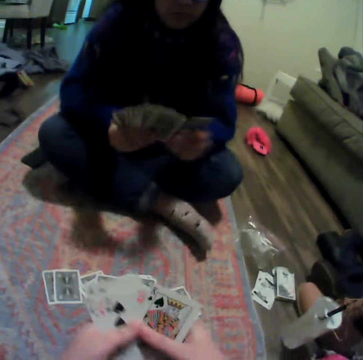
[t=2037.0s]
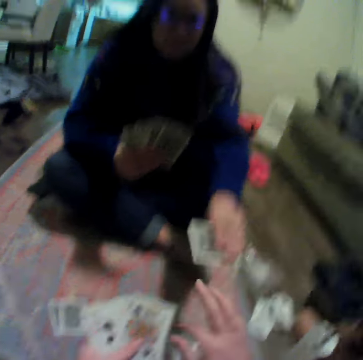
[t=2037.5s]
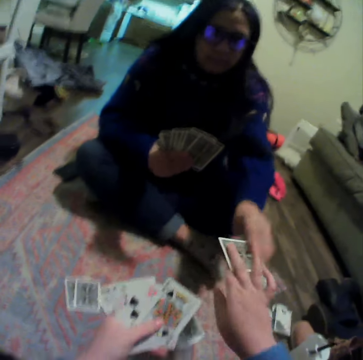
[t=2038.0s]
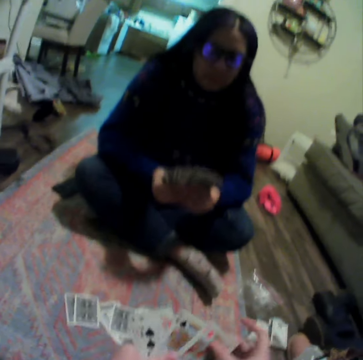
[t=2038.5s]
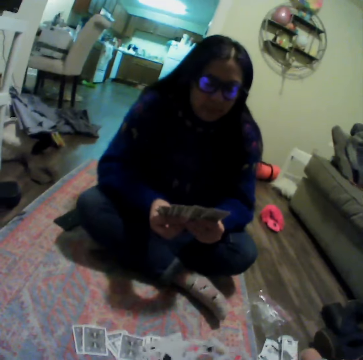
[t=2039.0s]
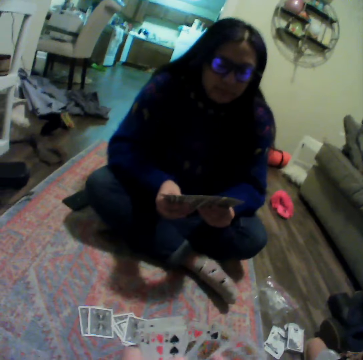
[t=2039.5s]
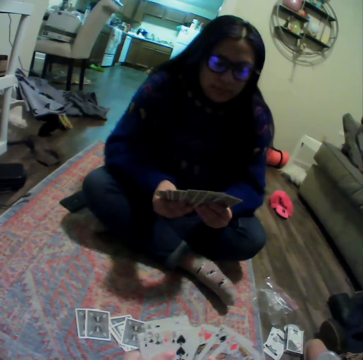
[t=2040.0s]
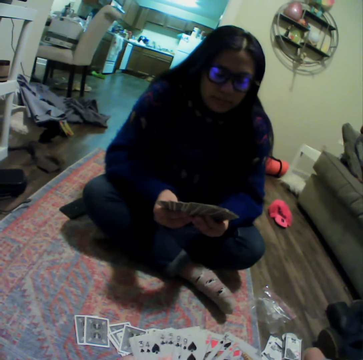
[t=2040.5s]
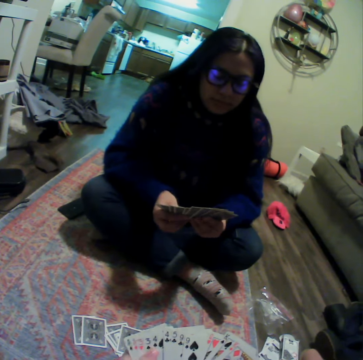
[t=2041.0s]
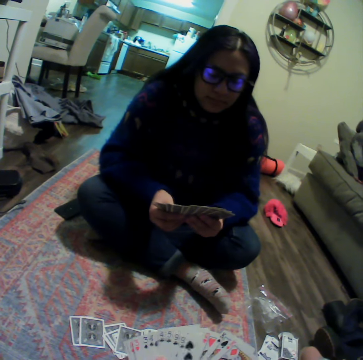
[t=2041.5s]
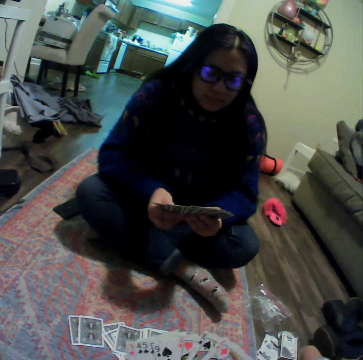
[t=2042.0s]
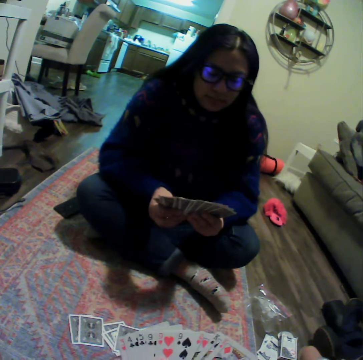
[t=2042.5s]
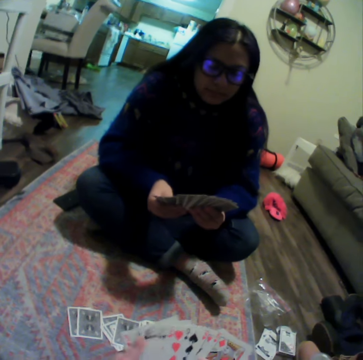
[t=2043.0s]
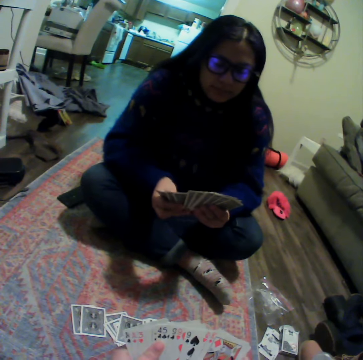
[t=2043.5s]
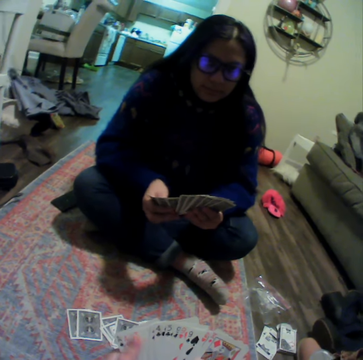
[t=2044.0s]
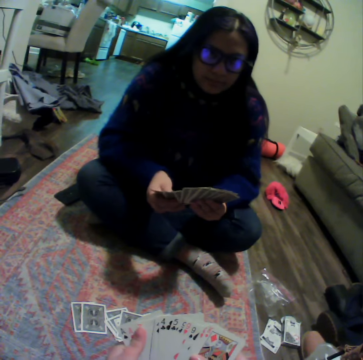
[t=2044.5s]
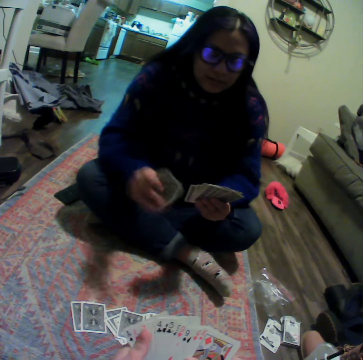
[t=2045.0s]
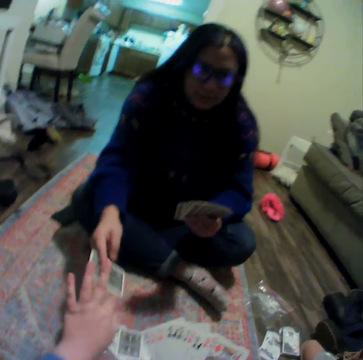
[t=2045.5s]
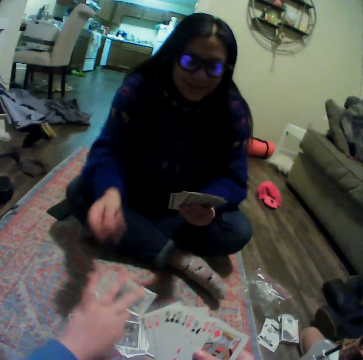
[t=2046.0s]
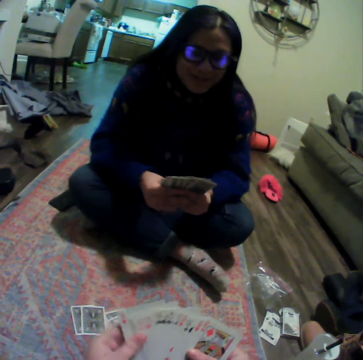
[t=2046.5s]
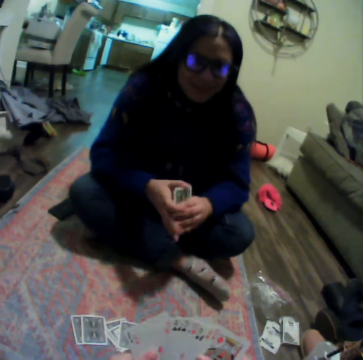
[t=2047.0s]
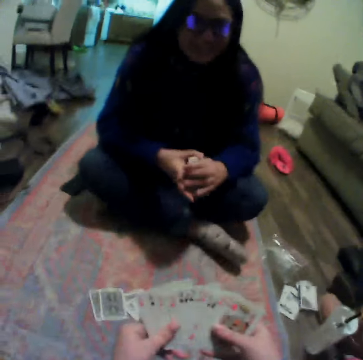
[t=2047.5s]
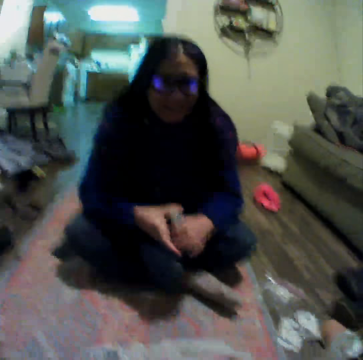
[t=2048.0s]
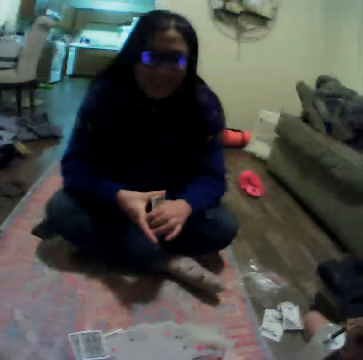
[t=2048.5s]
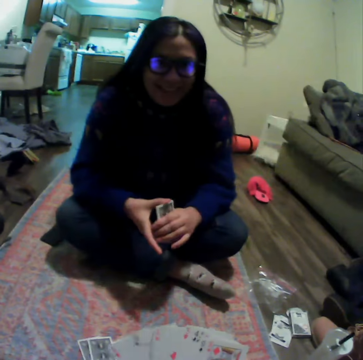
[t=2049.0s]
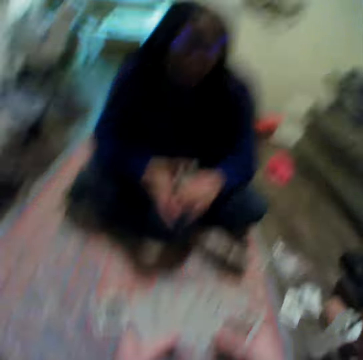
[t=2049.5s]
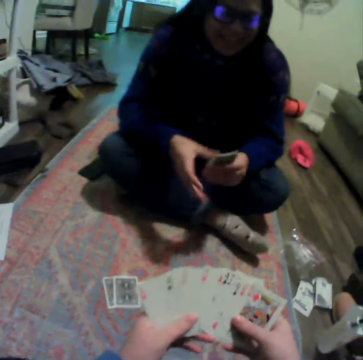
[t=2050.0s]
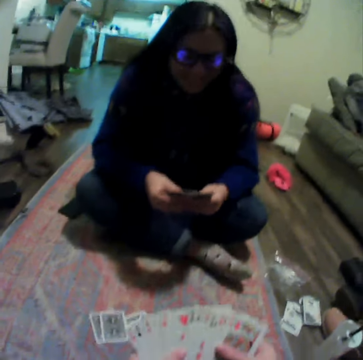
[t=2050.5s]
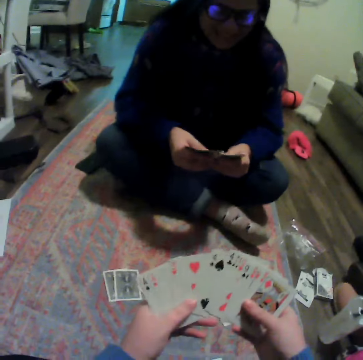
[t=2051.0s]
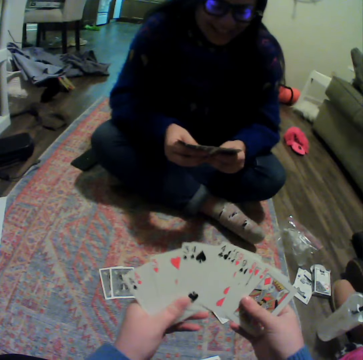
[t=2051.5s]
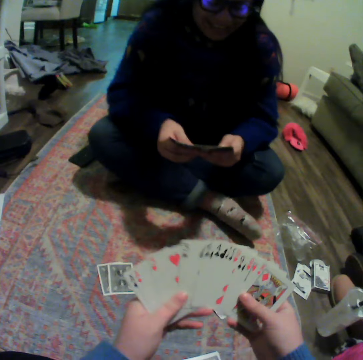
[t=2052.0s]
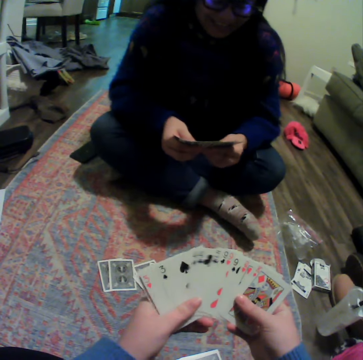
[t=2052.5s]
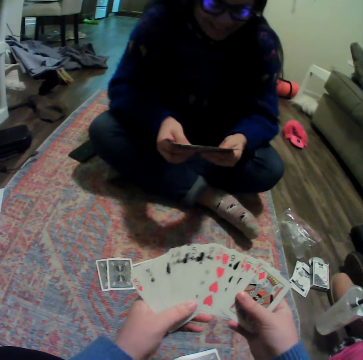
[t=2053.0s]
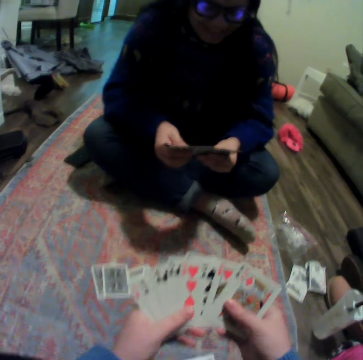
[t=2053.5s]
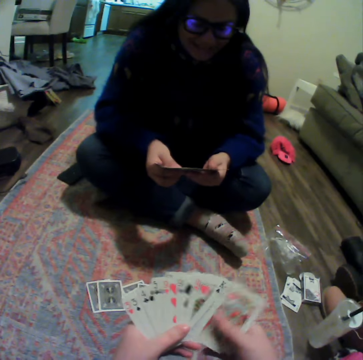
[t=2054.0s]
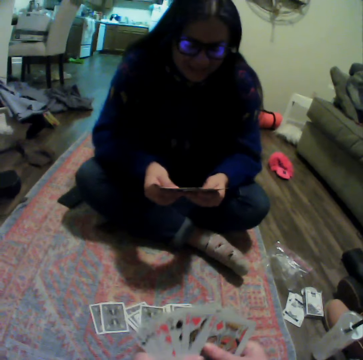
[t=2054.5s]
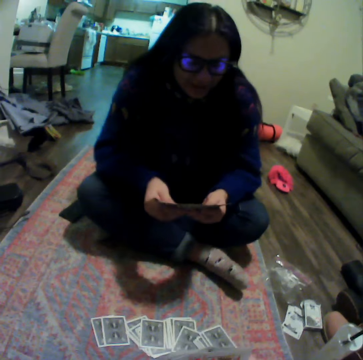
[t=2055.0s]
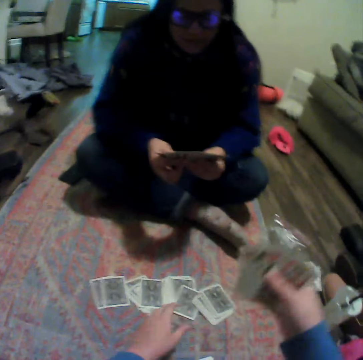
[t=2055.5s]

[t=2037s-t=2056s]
A woman organizes her cards and spreads cards. The camera wearer picks a card from the woman. The woman hands the card to the camera wearer. The camera wearer spreads cards. The woman spreads cards. The camera wearer organizes their cards. They pick a card from the woman. The woman hands the card to the camera wearer. The woman puts her cards together. The camera wearer organizes their cards and spreads cards. The woman organizes her cards and spreads cards.

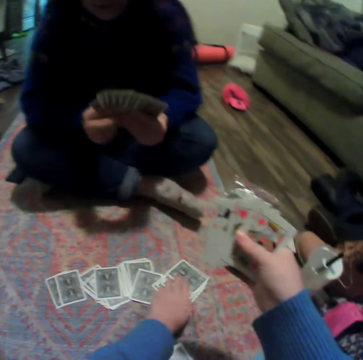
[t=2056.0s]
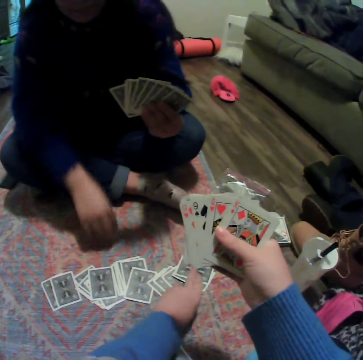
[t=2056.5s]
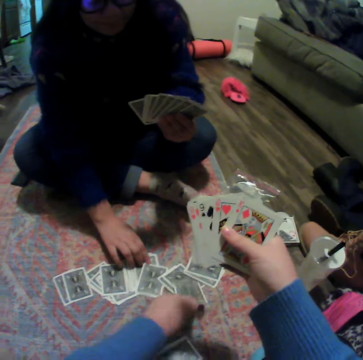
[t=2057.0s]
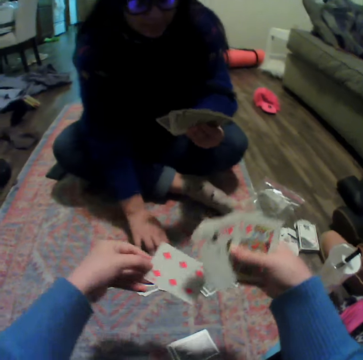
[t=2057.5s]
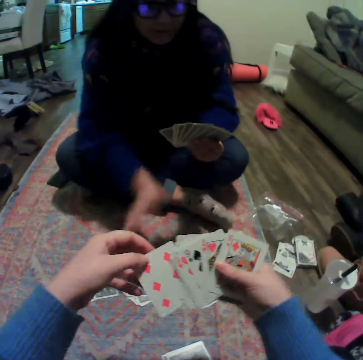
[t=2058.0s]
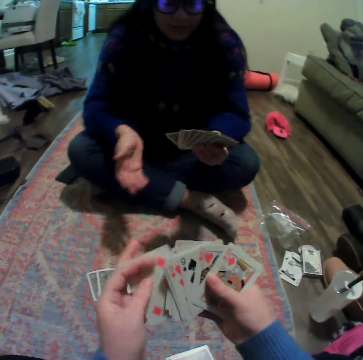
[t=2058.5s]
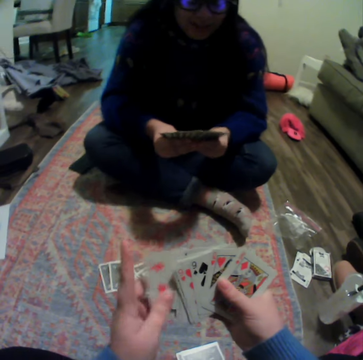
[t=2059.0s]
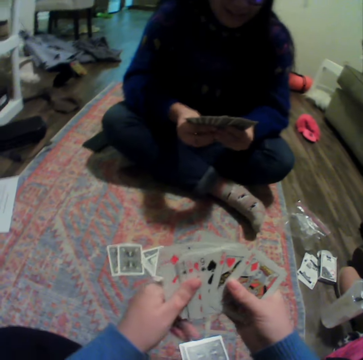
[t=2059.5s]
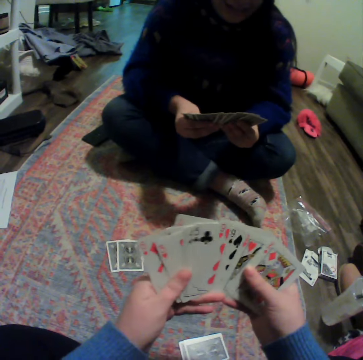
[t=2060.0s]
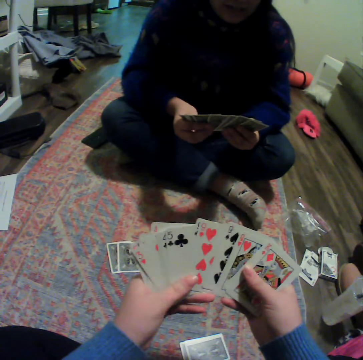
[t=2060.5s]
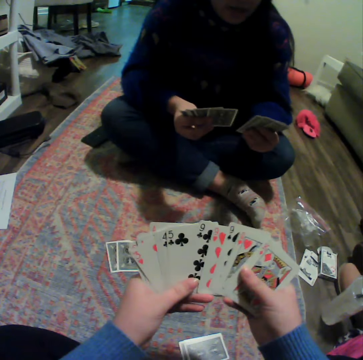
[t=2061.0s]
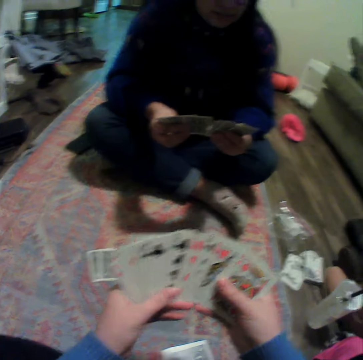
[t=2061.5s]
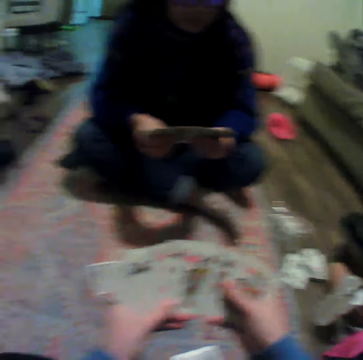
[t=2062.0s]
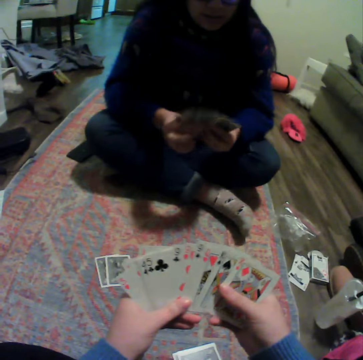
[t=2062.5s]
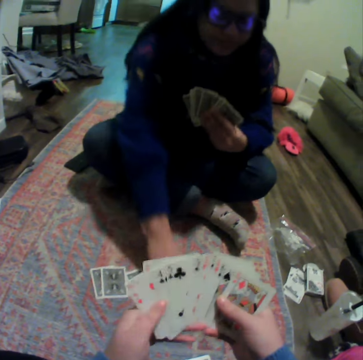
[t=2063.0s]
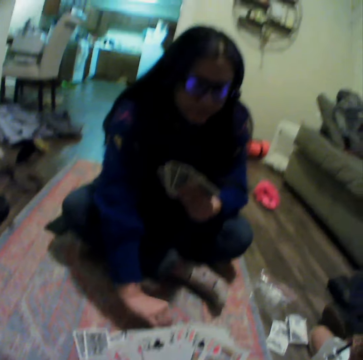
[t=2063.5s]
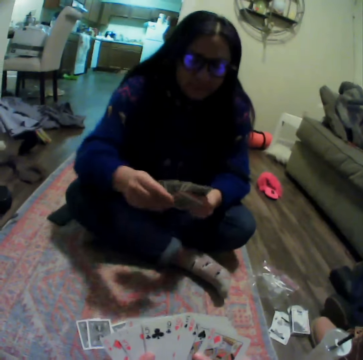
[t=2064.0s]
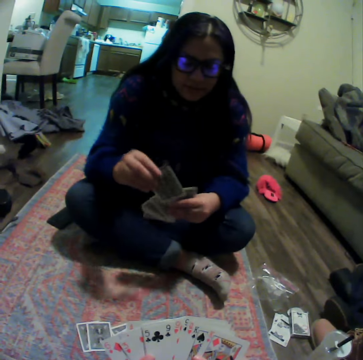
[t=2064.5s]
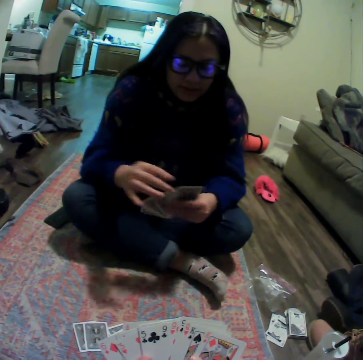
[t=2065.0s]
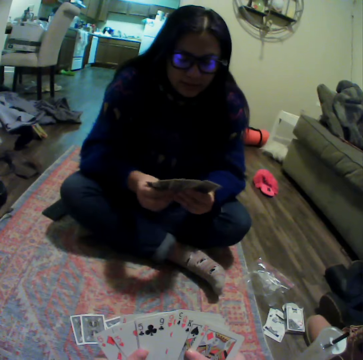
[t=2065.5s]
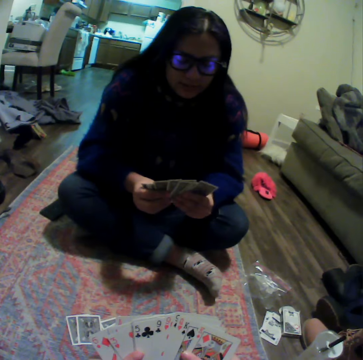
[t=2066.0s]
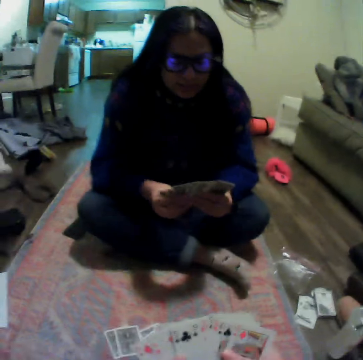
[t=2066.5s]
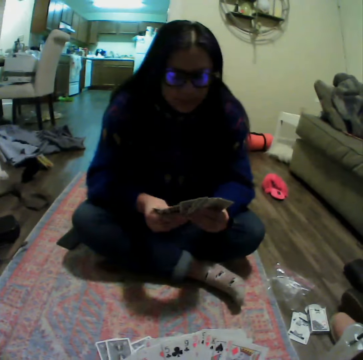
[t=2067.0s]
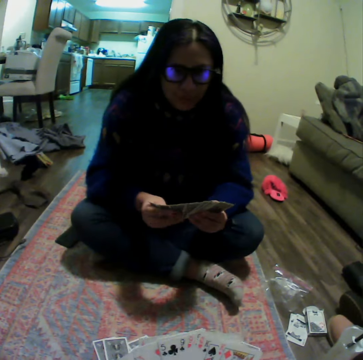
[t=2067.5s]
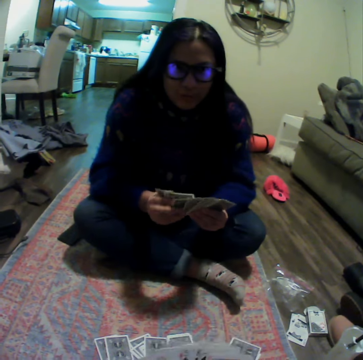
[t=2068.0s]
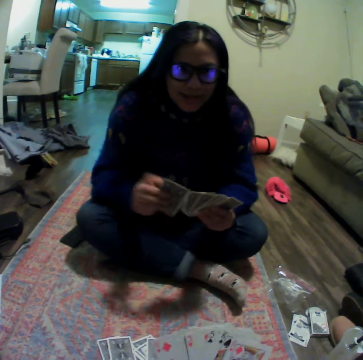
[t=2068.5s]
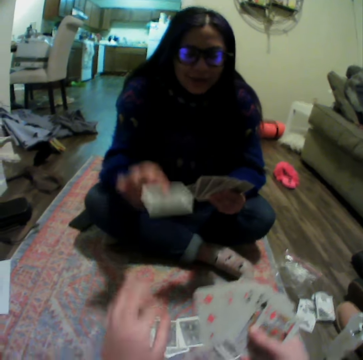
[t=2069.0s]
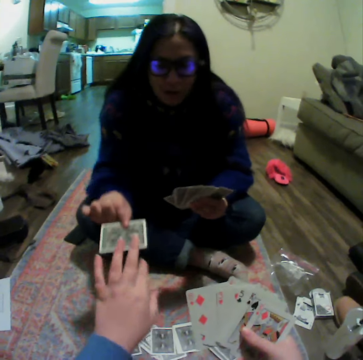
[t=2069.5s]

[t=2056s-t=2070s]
The camera wearer picks a card on the carpet. A woman moves her hand. The camera wearer spreads cards. The woman spreads cards, picks a card on the carpet, puts the card between other cards, and hands the card to the camera wearer.

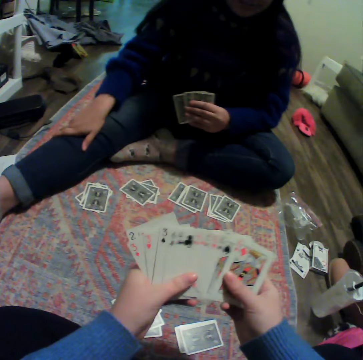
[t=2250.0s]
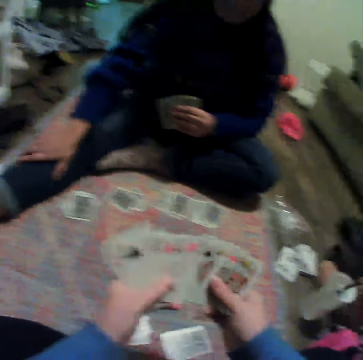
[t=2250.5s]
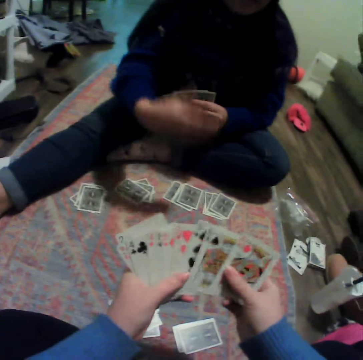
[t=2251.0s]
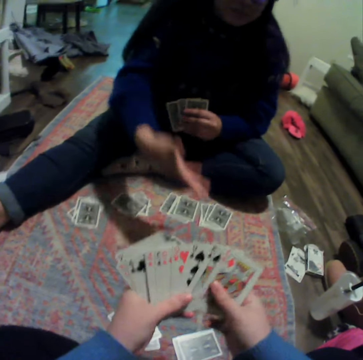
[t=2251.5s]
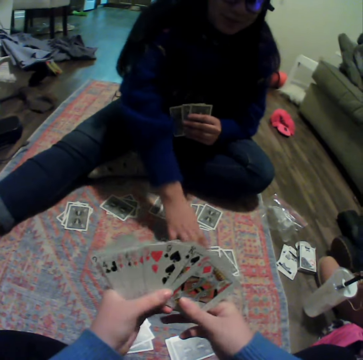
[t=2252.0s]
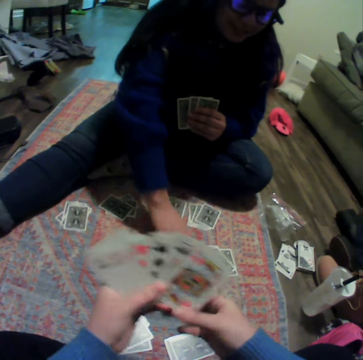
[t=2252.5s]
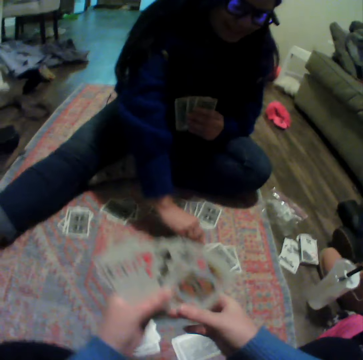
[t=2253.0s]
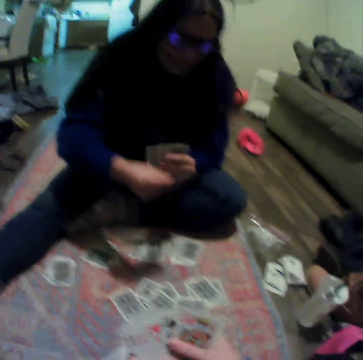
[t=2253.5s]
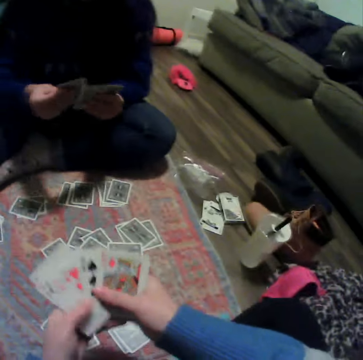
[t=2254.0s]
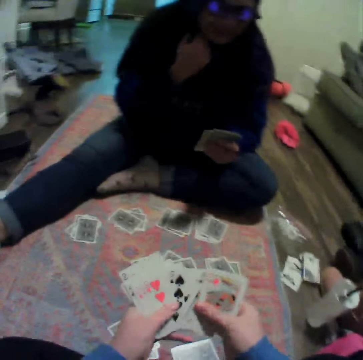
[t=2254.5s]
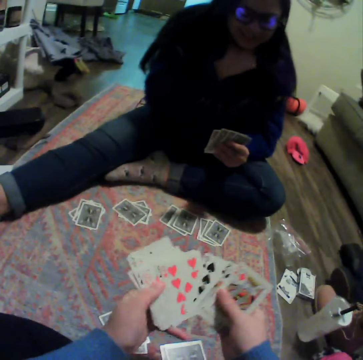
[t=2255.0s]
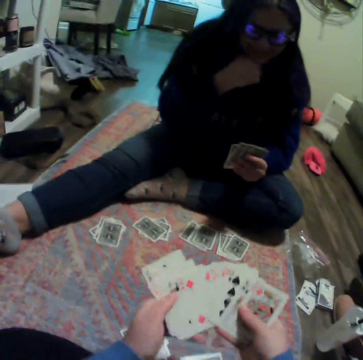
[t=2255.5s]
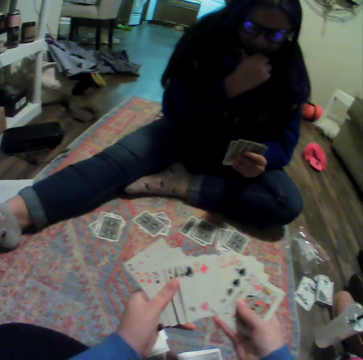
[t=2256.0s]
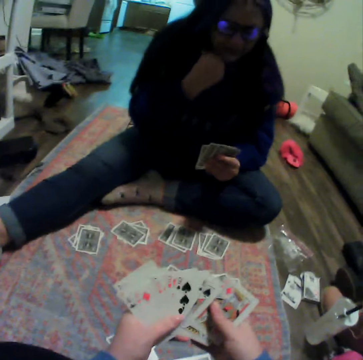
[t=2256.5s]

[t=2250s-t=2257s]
A woman talks to the camera wearer. The camera wearer talks to the woman. The woman picks a card on the carpet and puts the card on other cards. The camera wearer spreads the card.
